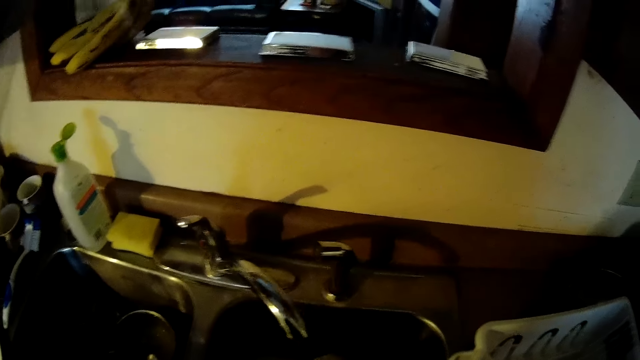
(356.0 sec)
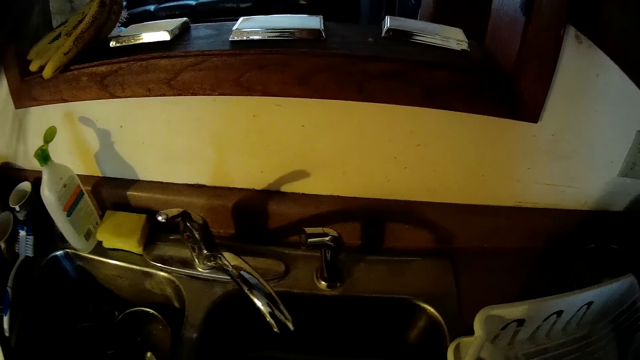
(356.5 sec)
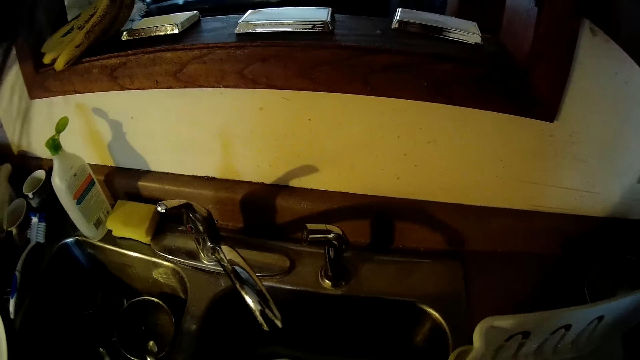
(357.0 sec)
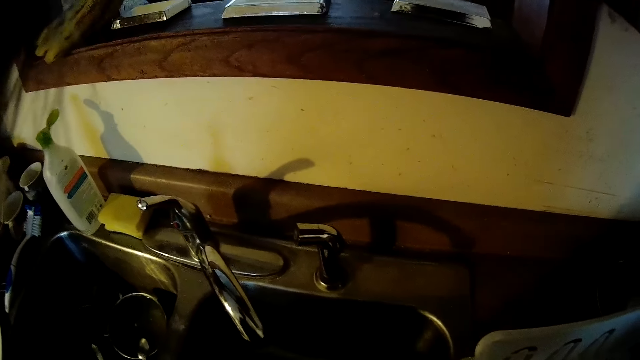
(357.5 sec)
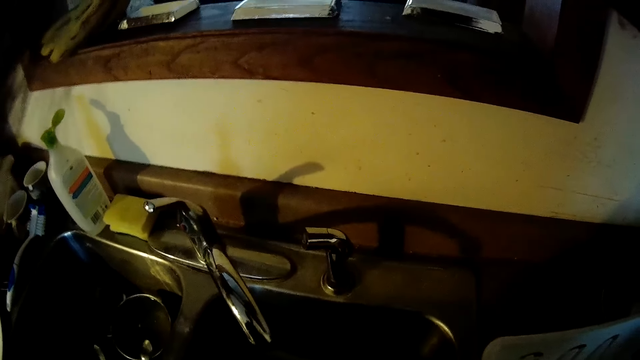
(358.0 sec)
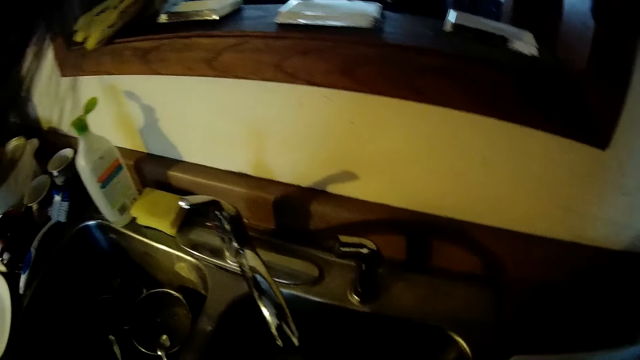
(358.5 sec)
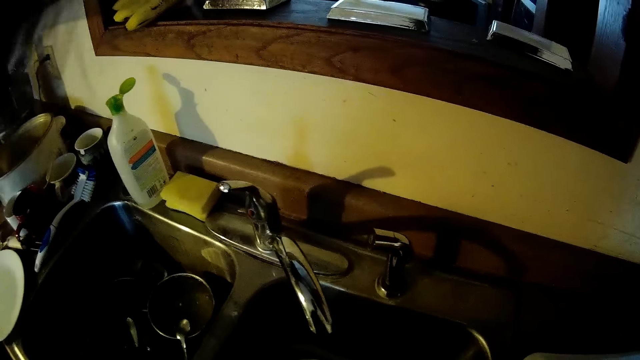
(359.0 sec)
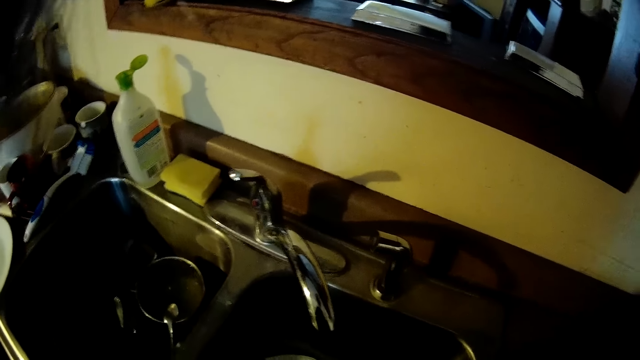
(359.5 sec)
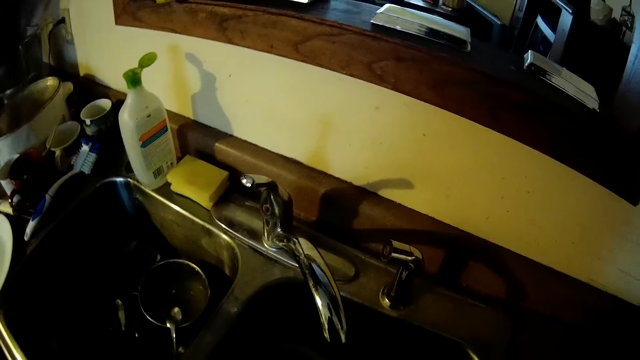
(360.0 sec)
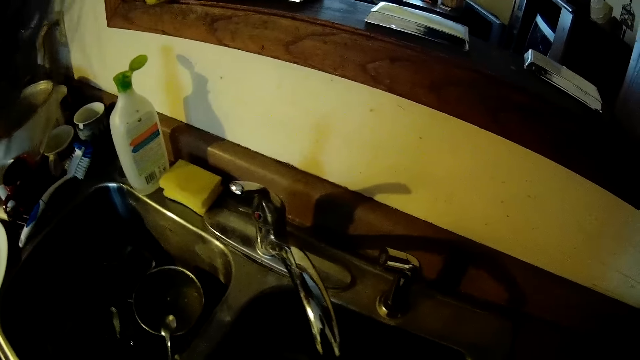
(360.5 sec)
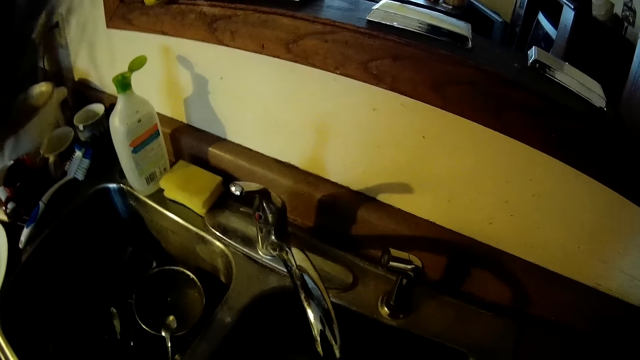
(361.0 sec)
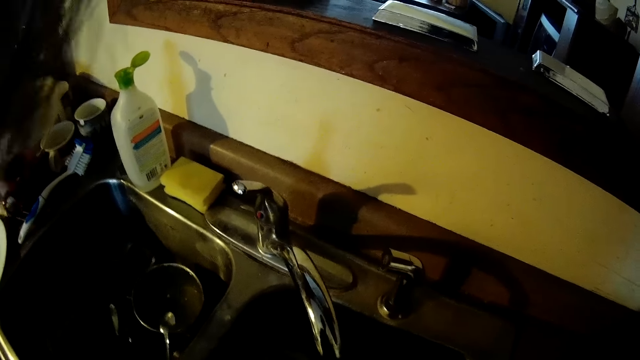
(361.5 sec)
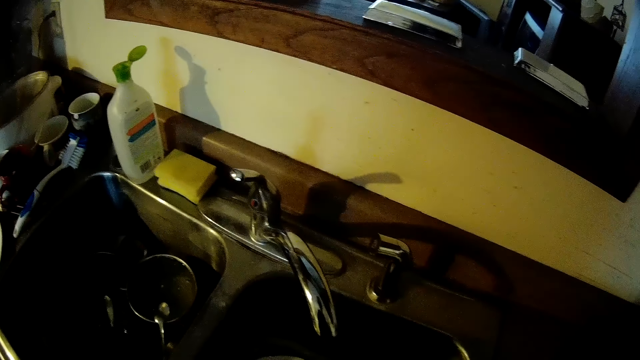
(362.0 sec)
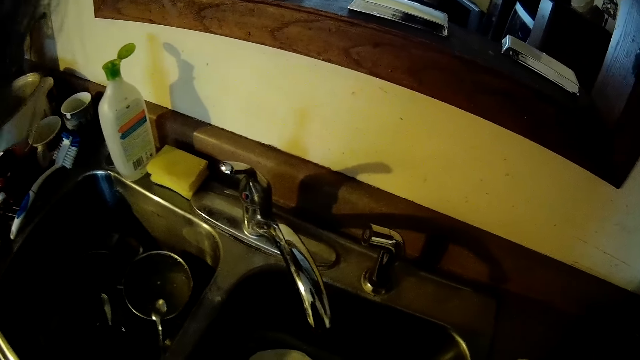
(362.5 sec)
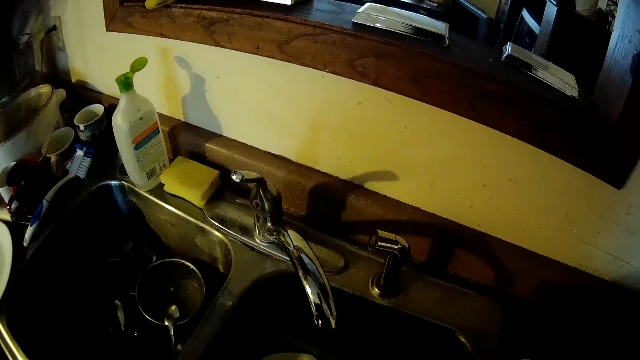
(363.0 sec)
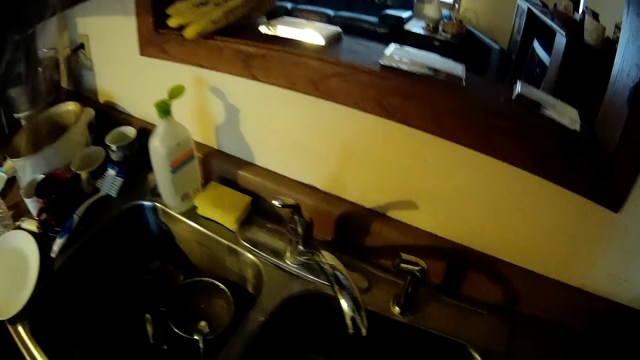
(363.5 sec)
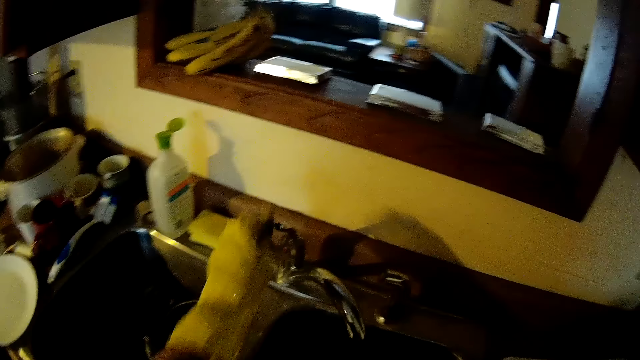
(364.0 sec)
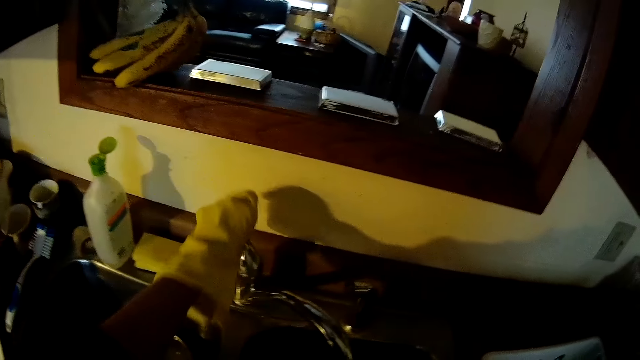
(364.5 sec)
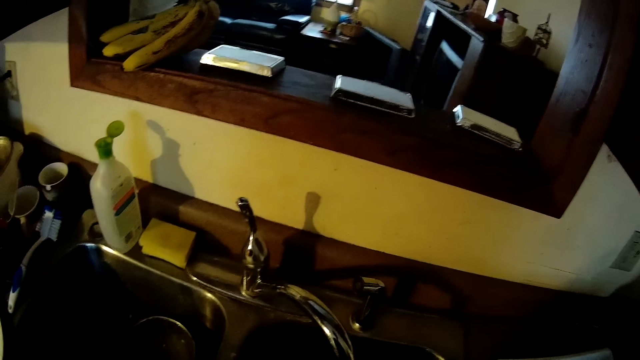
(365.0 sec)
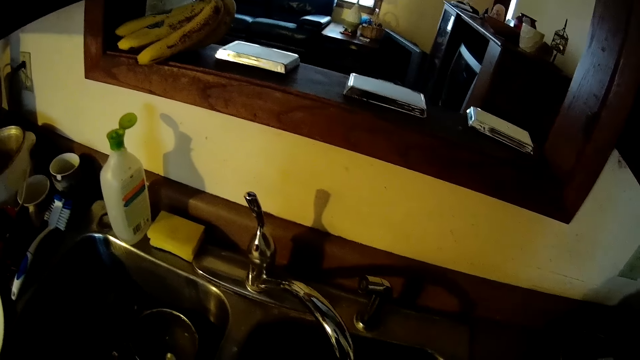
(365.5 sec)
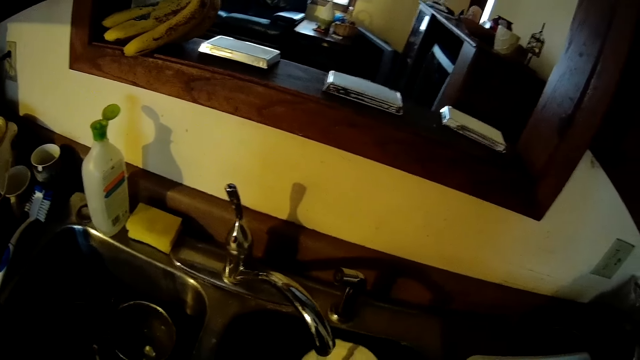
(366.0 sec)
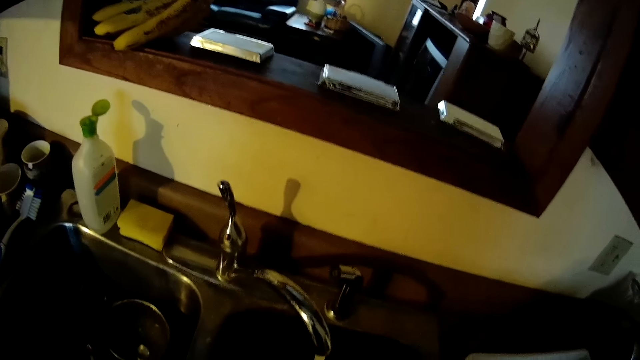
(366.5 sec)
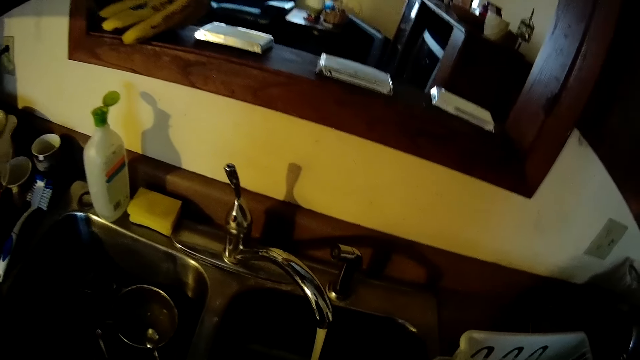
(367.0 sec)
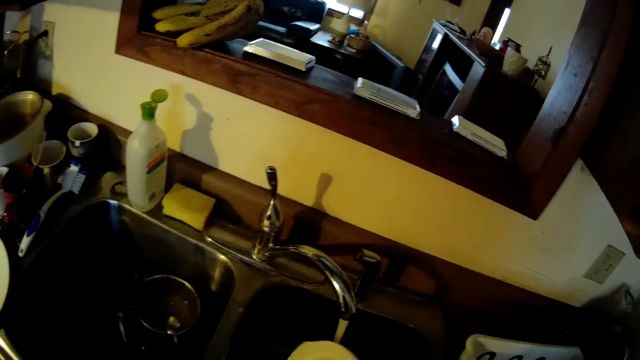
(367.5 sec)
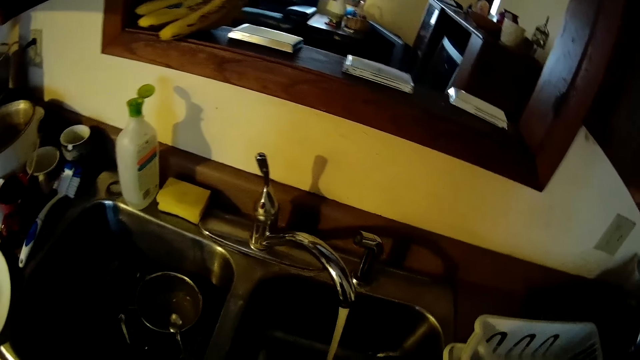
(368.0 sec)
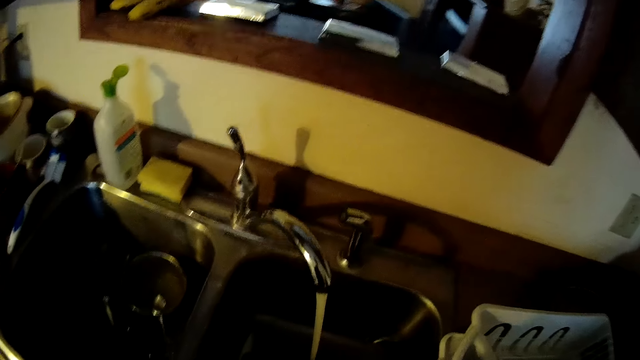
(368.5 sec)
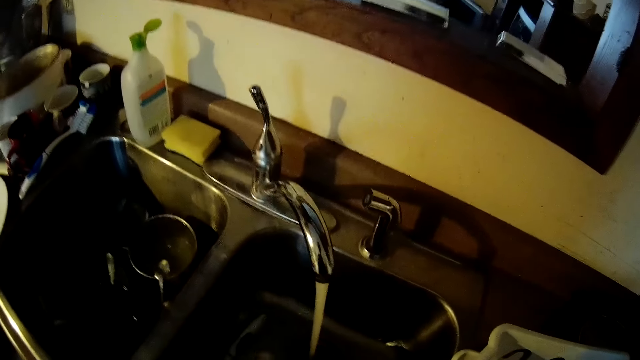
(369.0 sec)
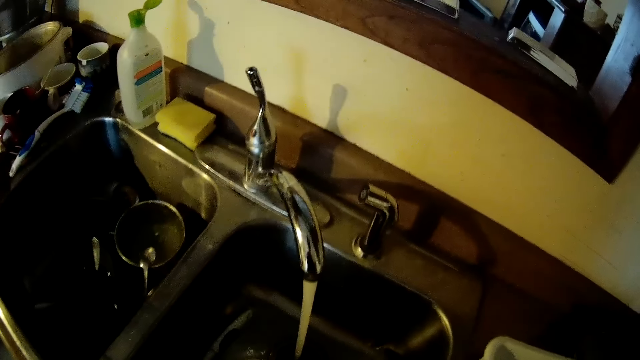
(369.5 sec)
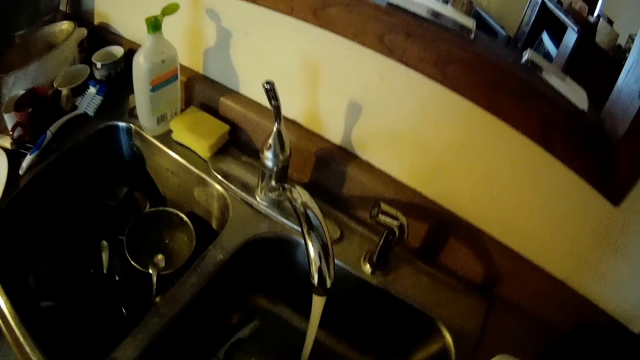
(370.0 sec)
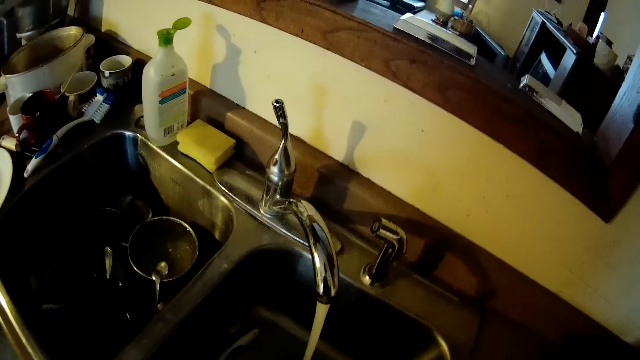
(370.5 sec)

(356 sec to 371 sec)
The camera wearer washes a bowl. He opens the tap with his left hand. He washes the dish in the sink with the sponge. He rinses the bowl.

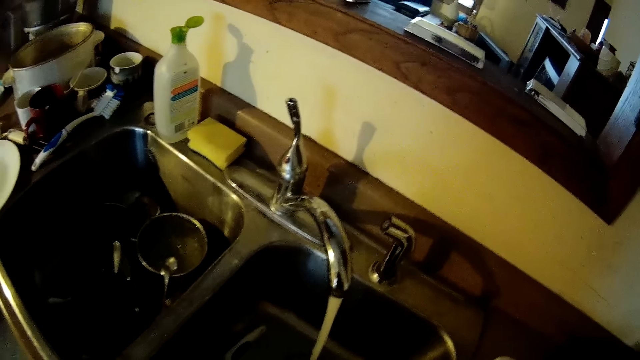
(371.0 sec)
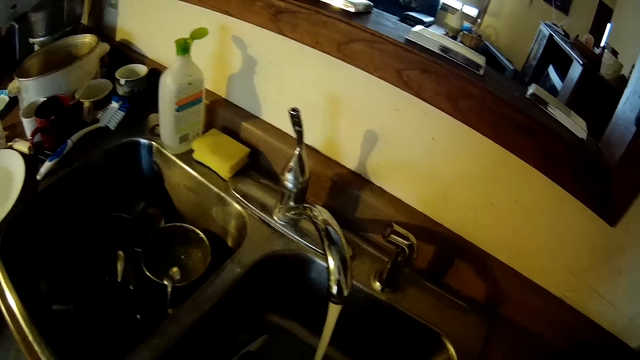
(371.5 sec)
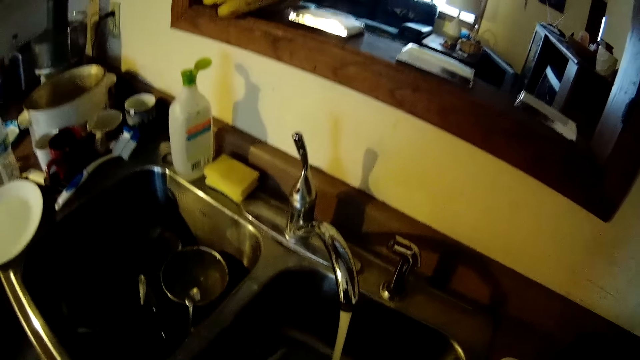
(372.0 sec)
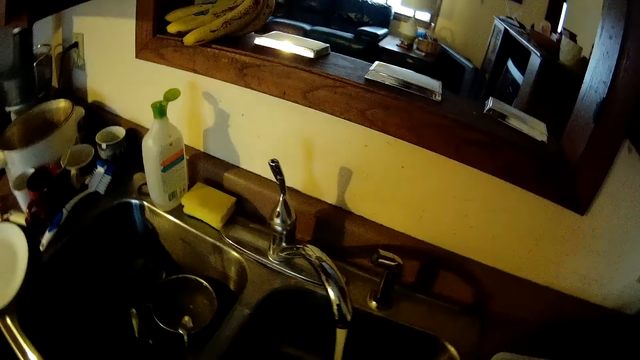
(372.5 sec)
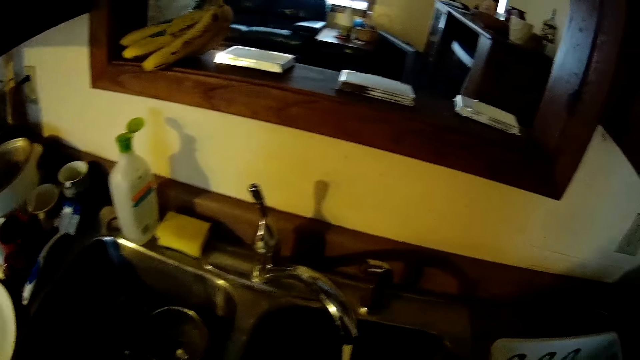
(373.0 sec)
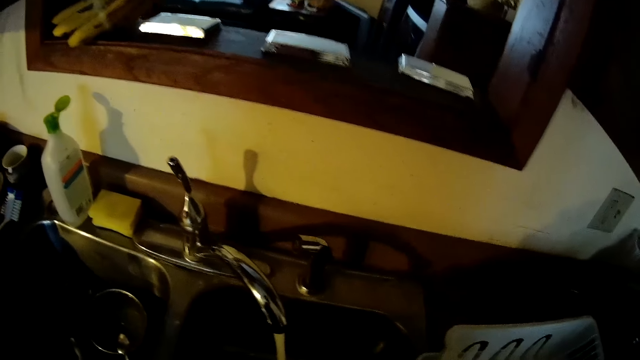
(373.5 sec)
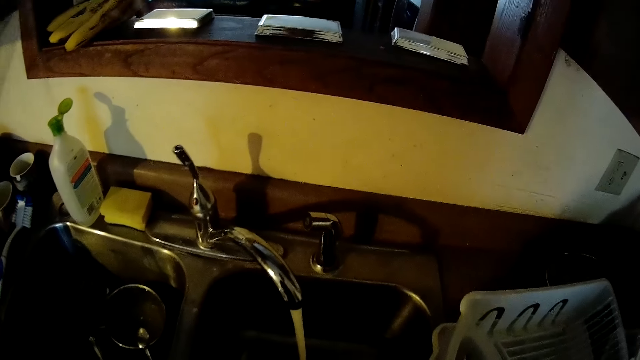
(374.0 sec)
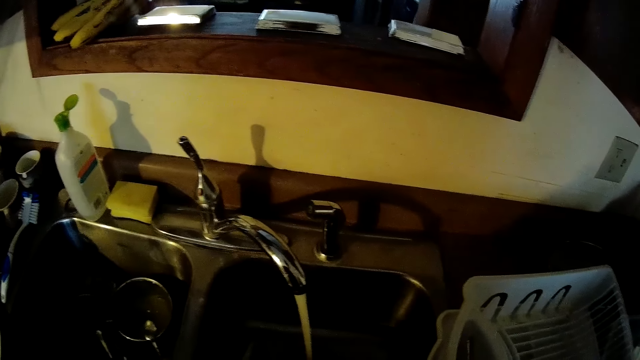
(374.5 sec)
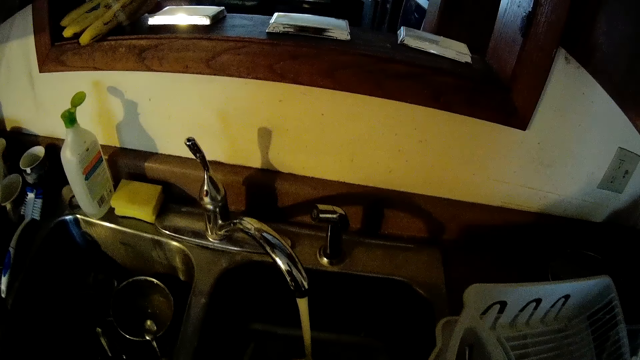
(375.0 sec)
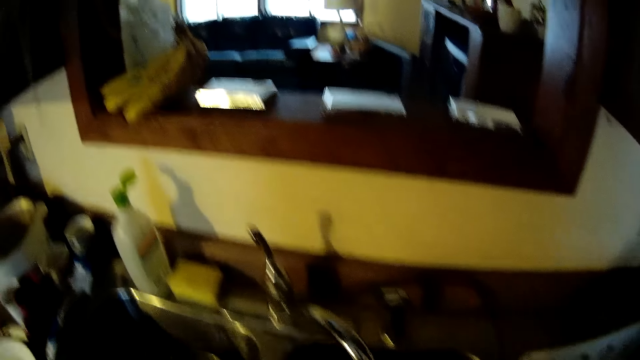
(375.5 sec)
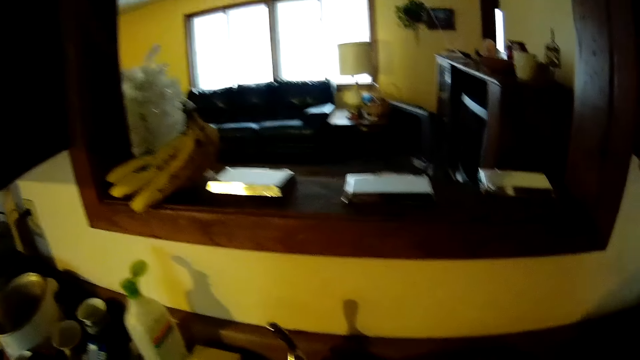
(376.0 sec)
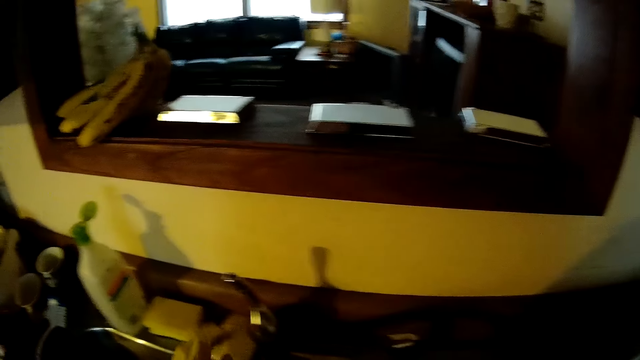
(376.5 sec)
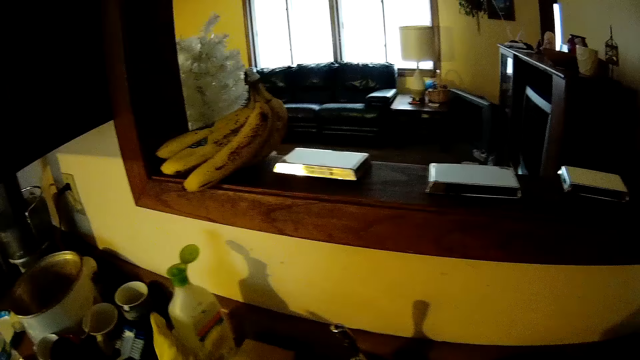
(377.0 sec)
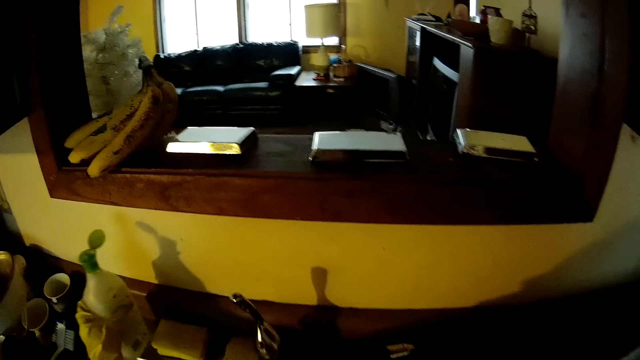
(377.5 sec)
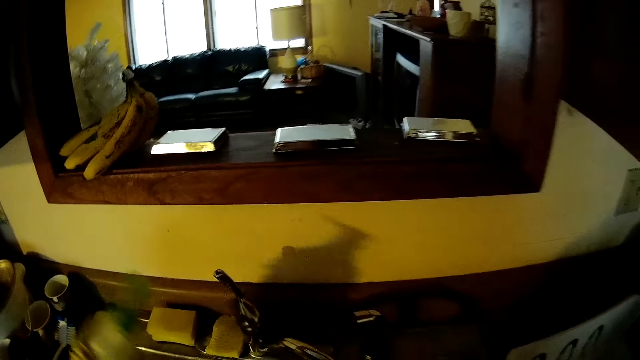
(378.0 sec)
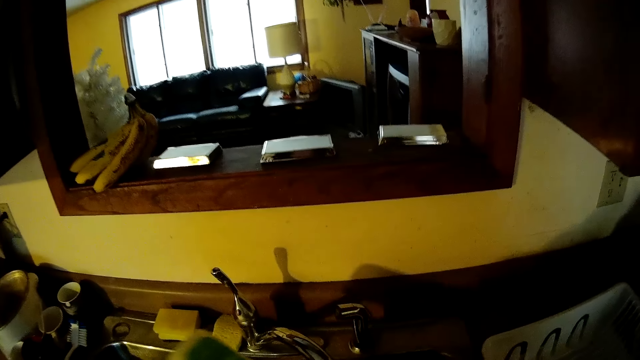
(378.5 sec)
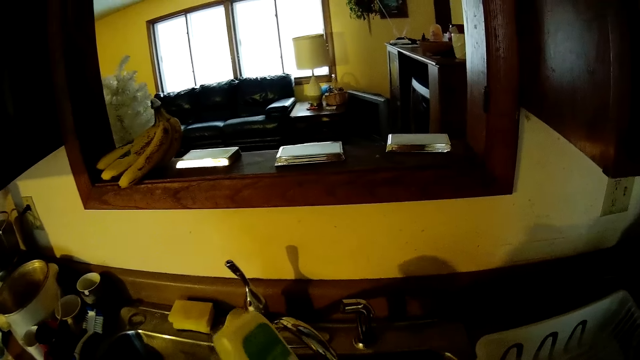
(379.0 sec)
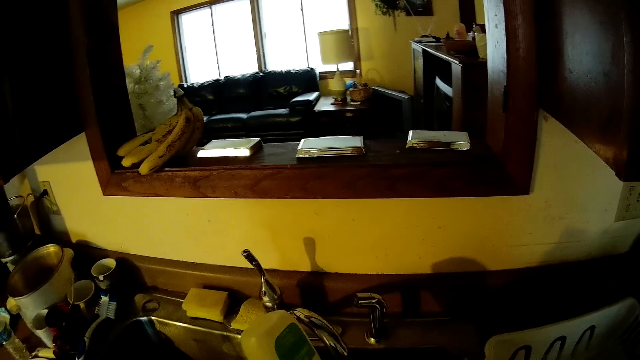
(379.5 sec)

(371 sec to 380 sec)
The camera wearer drops the sponge on the sink with his left hand. He picks up the bottle of soap from the sink with his left hand. He pours some soap in the dish.
